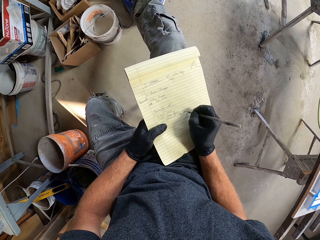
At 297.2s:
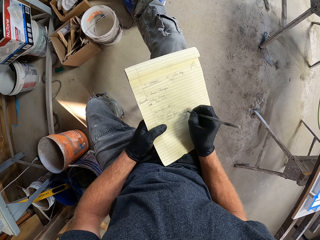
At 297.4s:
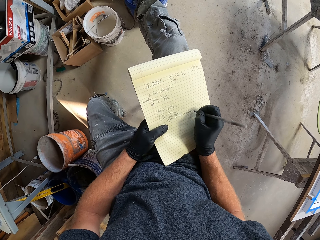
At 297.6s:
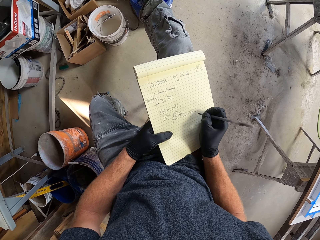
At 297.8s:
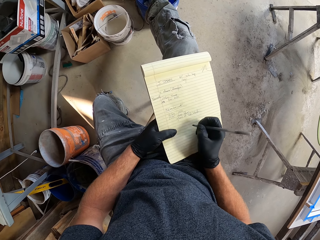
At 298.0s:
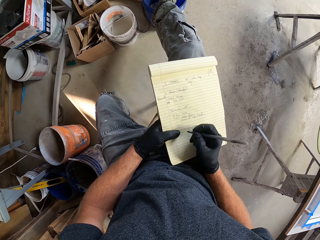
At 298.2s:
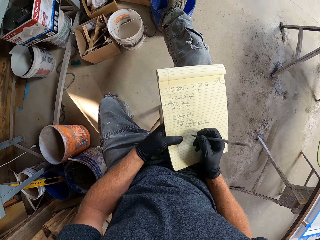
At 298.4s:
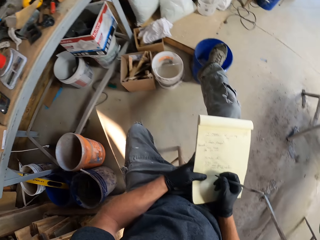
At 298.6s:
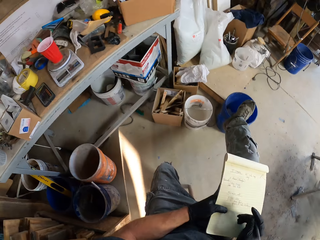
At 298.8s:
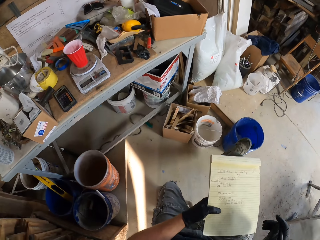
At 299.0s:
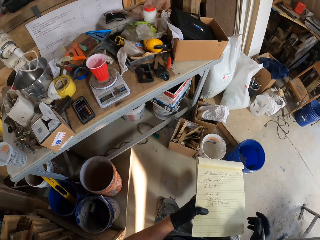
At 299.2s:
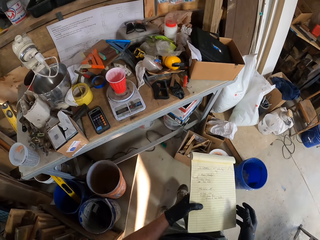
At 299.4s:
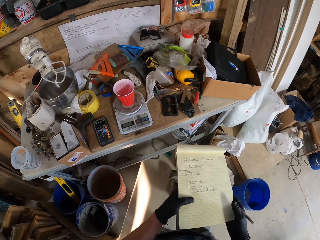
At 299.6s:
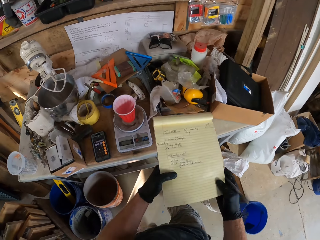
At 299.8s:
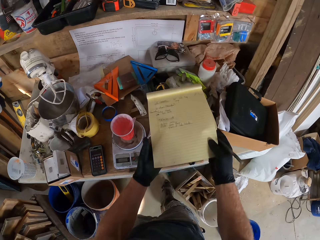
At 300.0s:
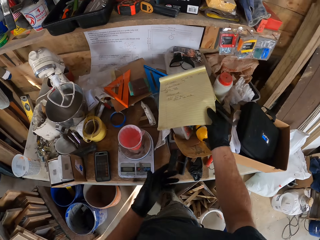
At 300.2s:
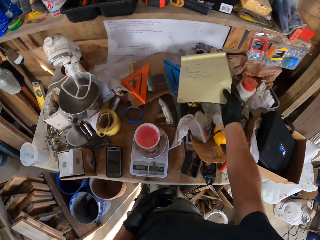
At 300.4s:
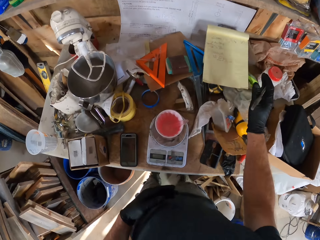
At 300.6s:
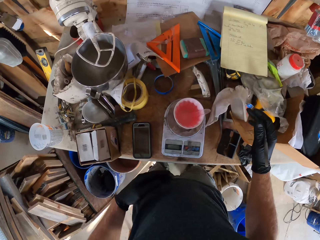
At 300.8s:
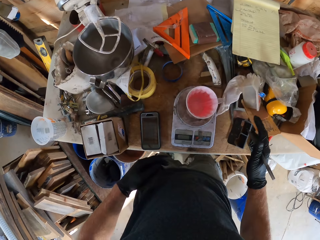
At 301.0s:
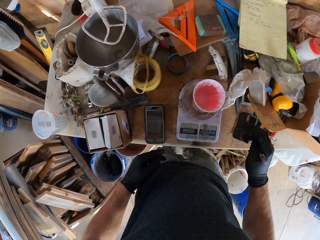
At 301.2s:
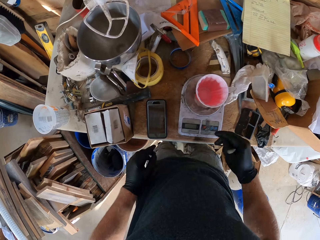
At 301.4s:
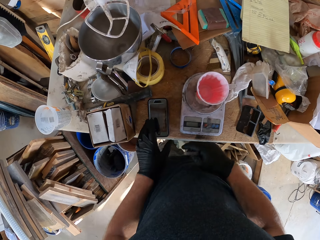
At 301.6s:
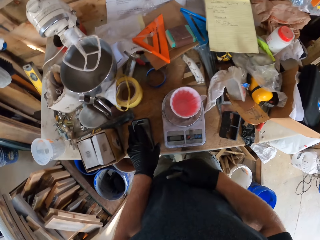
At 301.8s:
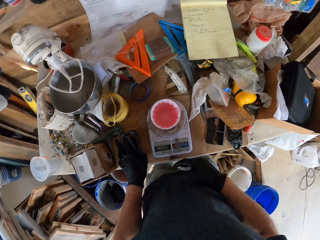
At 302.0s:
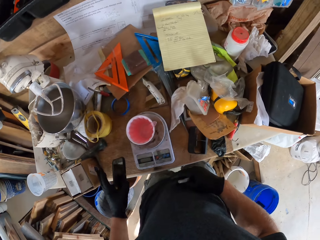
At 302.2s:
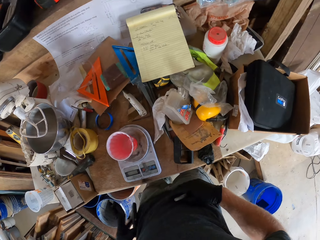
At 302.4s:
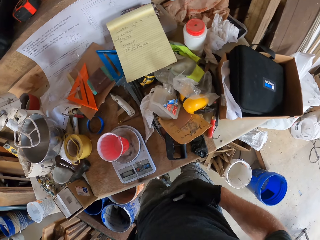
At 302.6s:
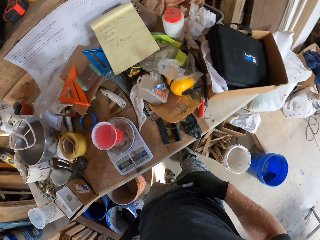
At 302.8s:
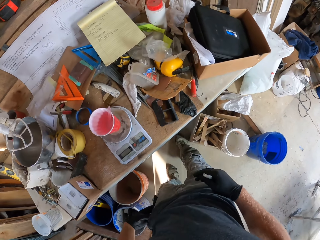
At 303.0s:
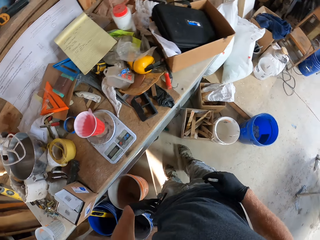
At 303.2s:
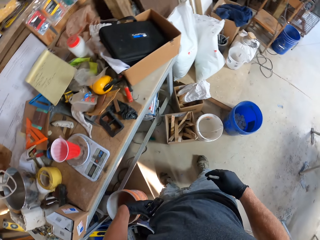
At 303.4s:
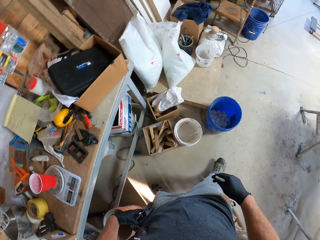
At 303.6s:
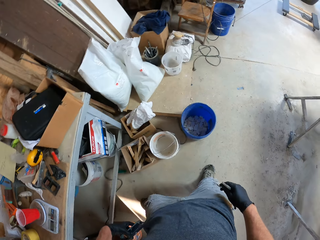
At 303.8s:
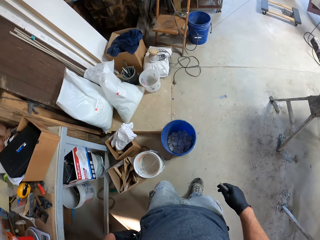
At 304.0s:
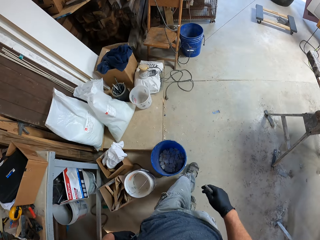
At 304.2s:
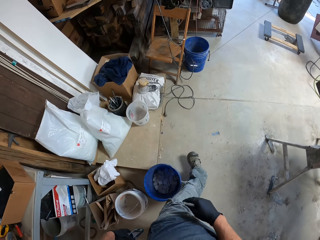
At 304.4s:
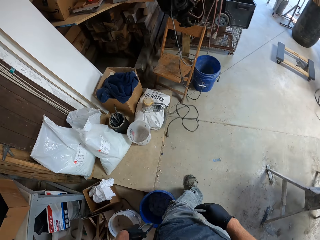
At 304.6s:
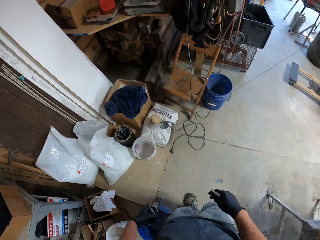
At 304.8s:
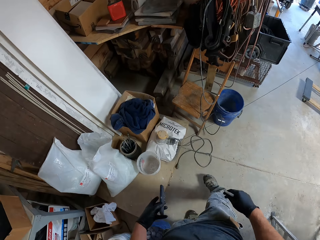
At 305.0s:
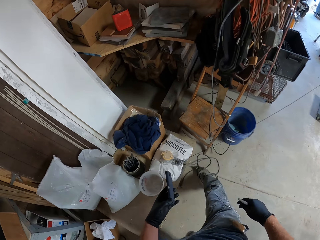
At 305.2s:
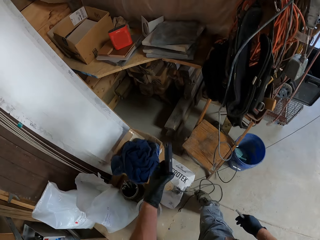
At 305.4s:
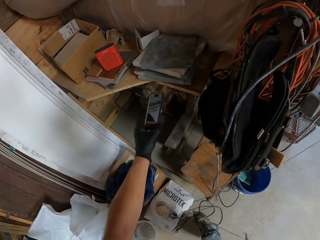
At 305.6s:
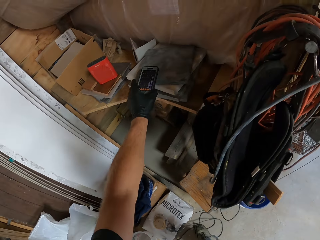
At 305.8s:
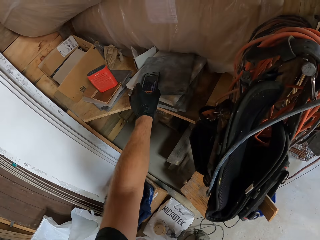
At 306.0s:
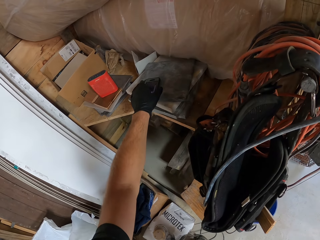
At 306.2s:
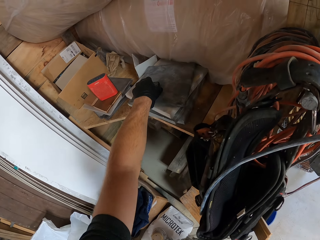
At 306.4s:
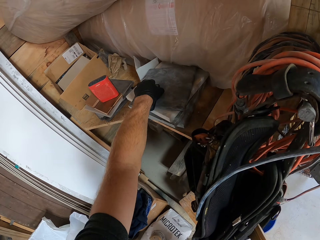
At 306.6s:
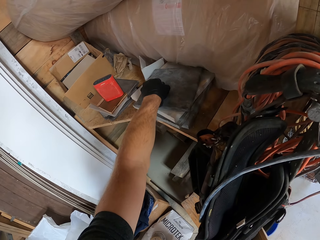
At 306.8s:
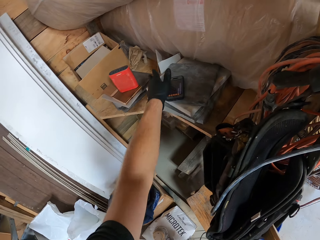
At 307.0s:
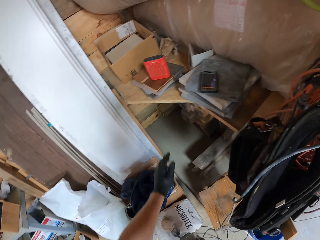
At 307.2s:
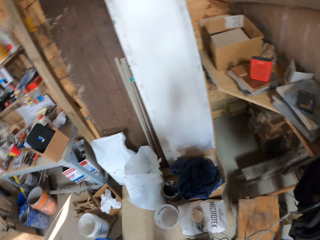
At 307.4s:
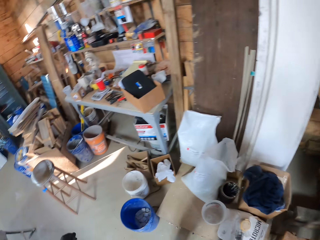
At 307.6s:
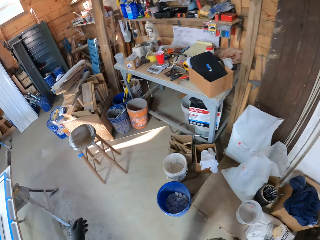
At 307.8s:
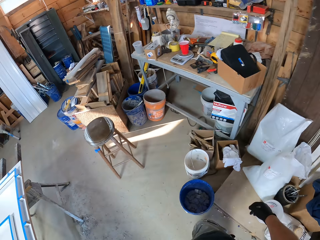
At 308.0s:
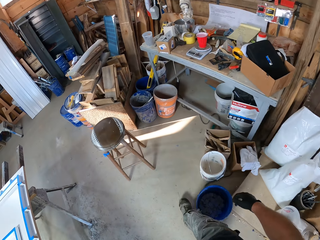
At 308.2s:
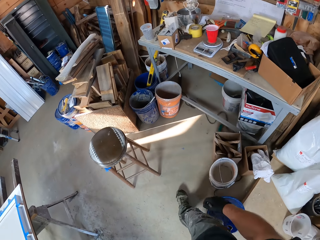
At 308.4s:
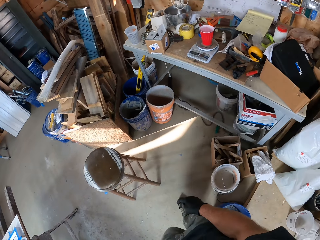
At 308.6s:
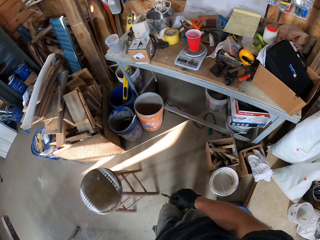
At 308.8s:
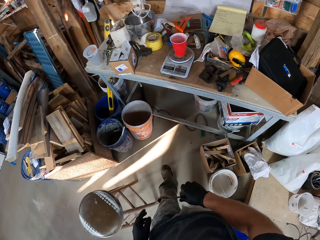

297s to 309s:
The camera wearer stands. They step forward. They pass the book to the right hand. They put the book on top of the box. They move the hand. They pick up the phone. They wipe the phone on the trouser. They step backward. They step forward. They put the phone on the table. They touch the phone. They move the hand. They step forward.

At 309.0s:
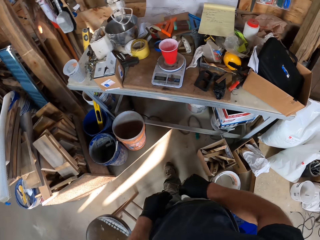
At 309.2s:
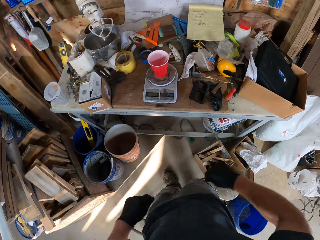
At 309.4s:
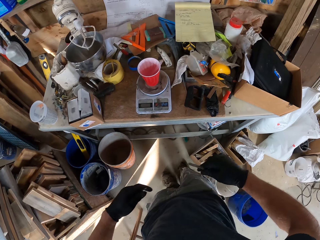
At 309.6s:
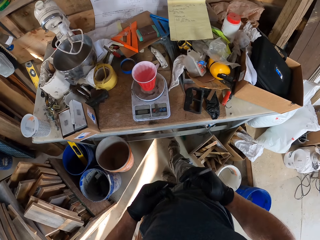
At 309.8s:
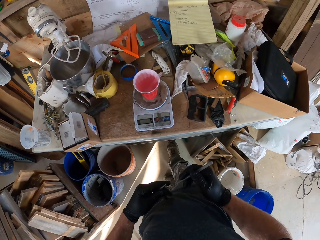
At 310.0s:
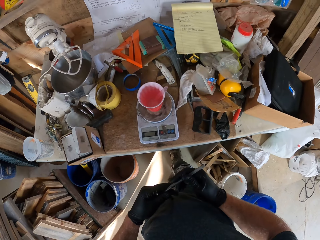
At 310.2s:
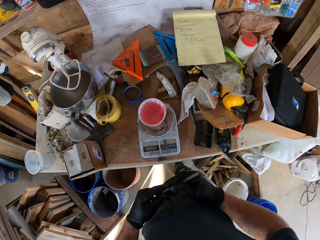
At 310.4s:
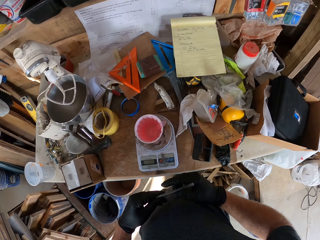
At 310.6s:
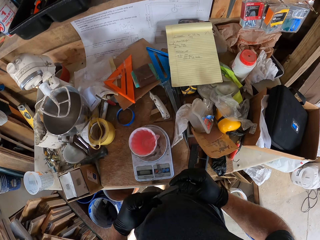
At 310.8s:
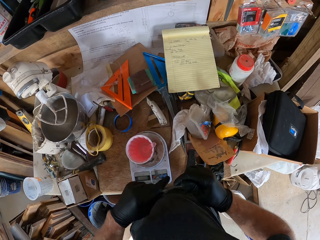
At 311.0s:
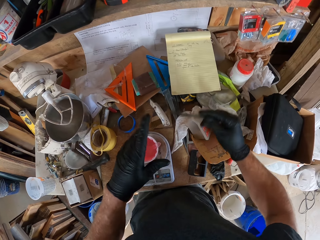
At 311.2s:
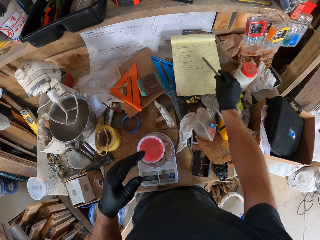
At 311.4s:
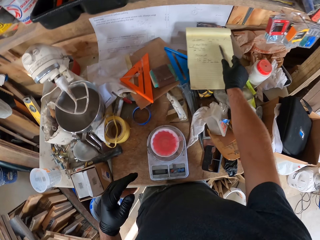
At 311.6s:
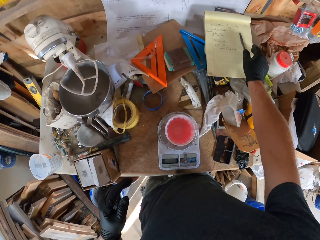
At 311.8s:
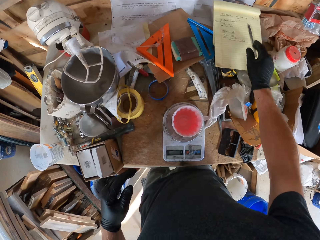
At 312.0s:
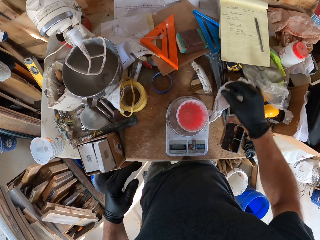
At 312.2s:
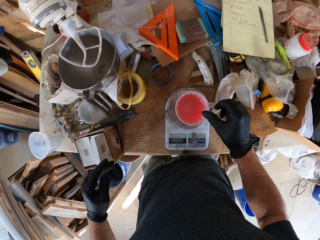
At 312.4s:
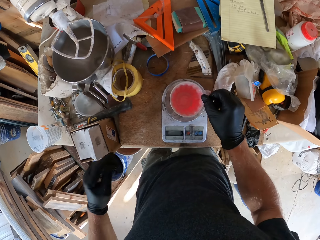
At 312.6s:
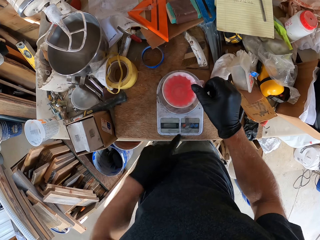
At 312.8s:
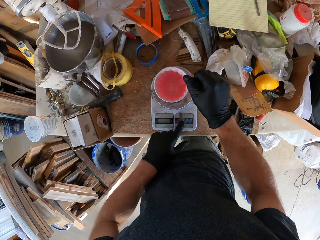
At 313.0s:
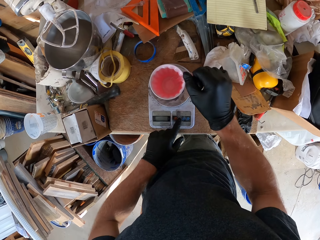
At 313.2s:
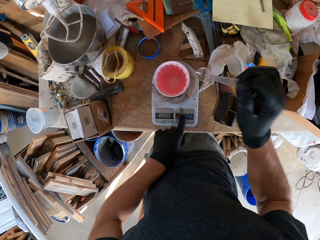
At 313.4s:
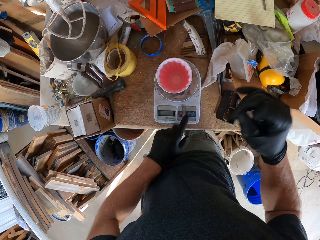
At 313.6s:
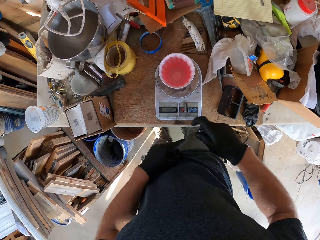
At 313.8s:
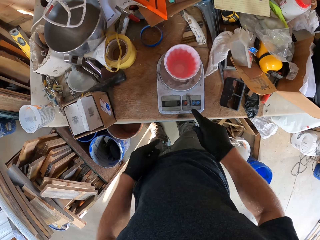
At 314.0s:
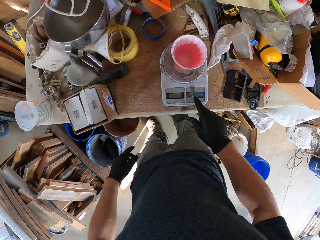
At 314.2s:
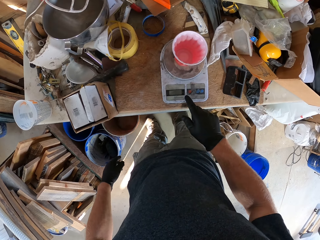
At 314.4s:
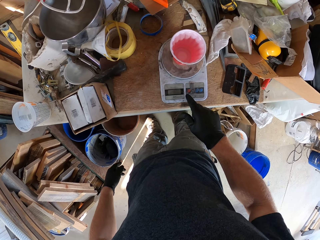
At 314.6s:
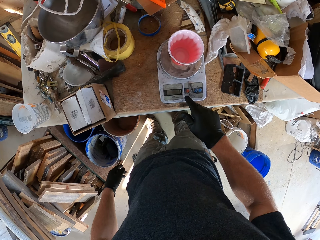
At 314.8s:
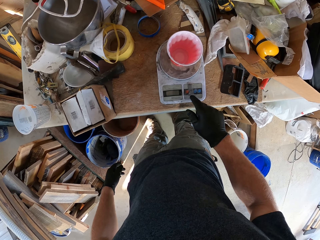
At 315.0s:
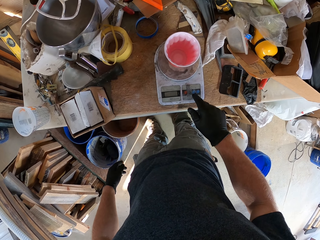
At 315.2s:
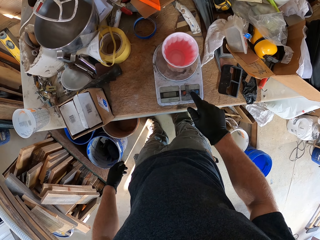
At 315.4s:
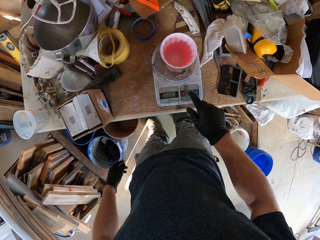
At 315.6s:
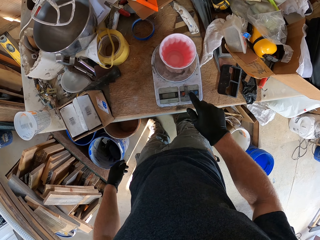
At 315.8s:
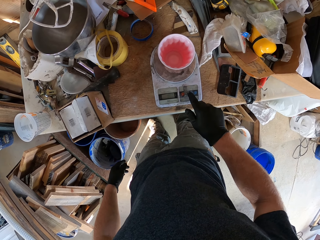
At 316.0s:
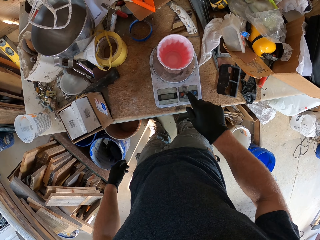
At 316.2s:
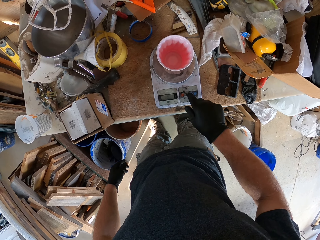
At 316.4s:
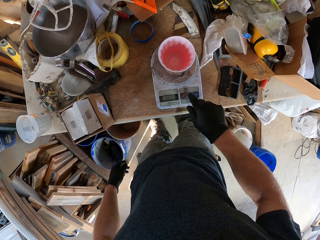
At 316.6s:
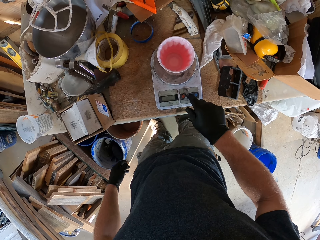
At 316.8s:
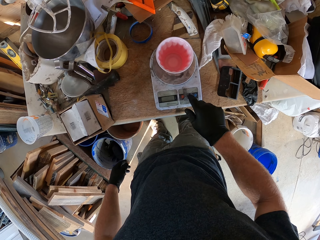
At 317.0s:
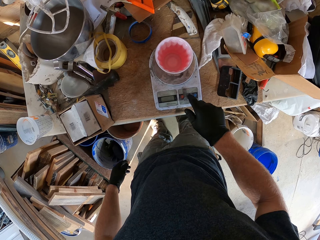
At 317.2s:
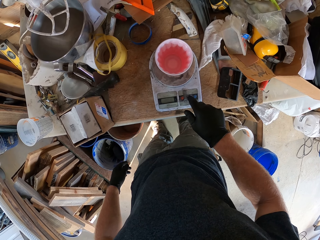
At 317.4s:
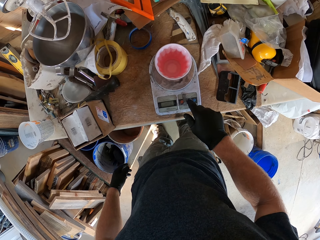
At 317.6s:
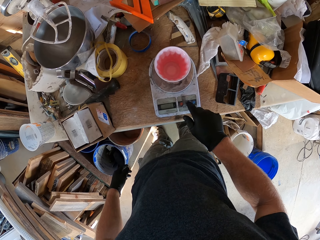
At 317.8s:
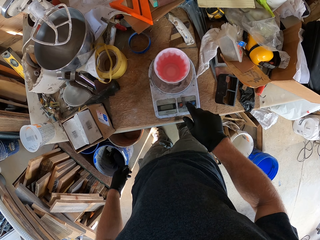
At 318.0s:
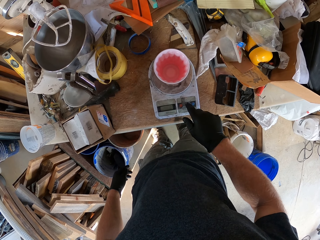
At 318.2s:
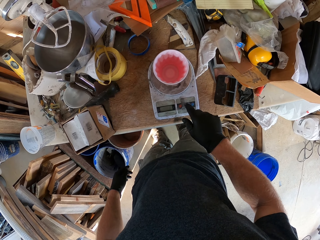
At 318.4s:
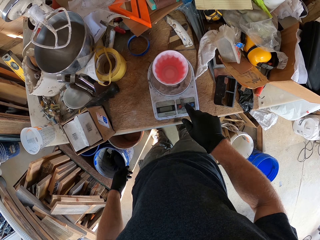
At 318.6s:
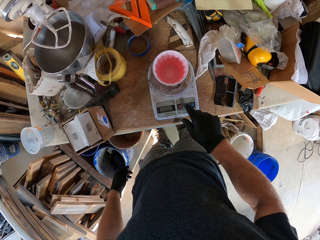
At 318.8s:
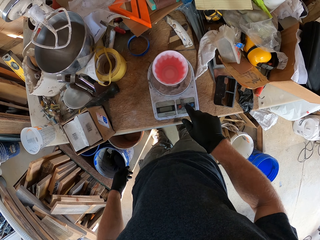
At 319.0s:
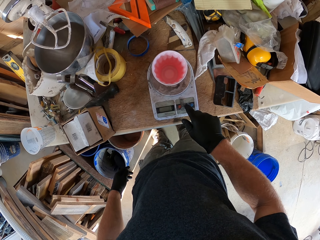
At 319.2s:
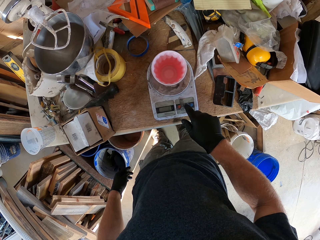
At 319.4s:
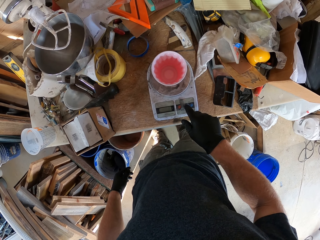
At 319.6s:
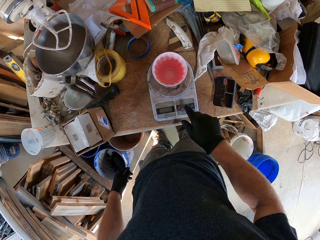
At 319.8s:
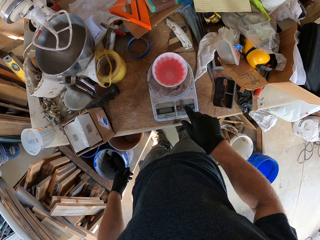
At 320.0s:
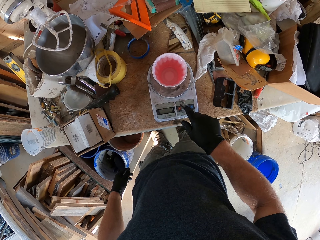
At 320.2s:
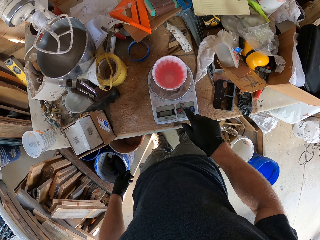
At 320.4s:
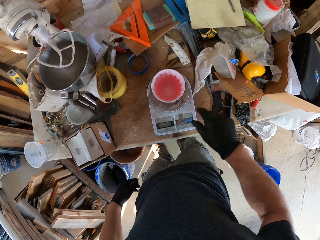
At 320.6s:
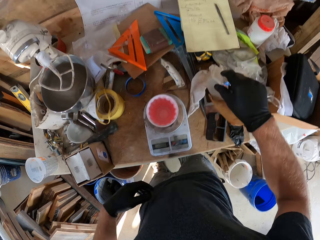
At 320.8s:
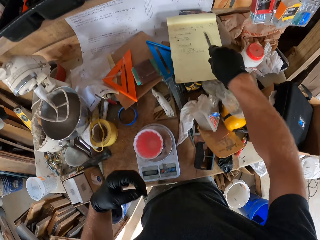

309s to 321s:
The camera wearer removes the pen lid. They return the pen lid. They move the leg. They put the pen on top of the book. They pick up a spoon from the cup. They touch the weighing scale. They operate the weighing scale. They press a button on the weighing scale.
